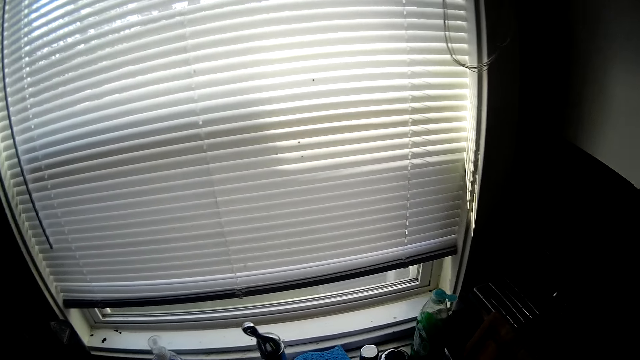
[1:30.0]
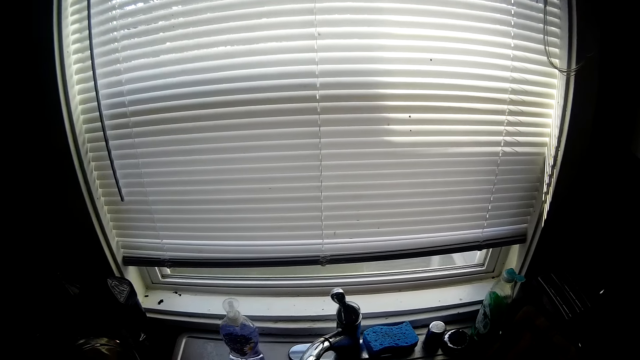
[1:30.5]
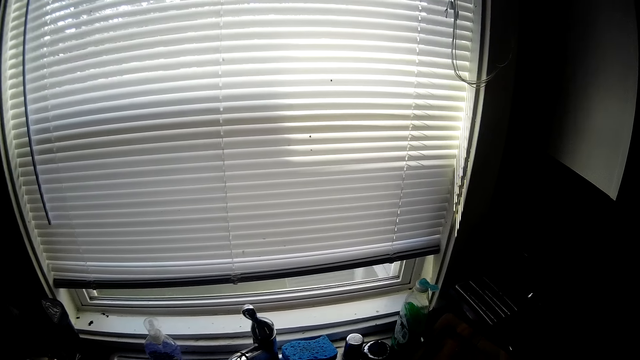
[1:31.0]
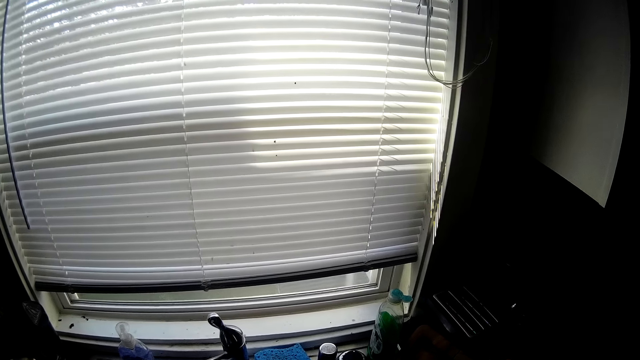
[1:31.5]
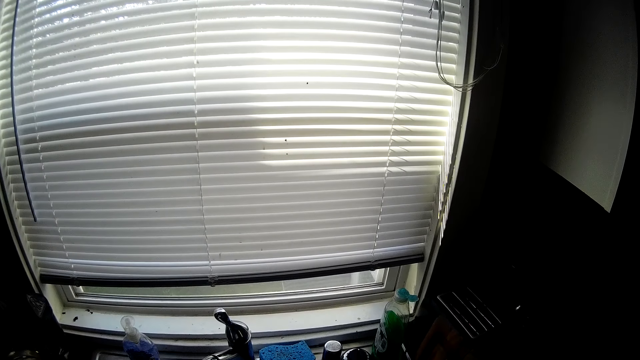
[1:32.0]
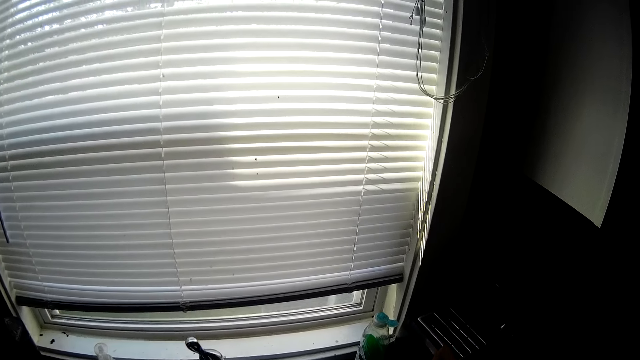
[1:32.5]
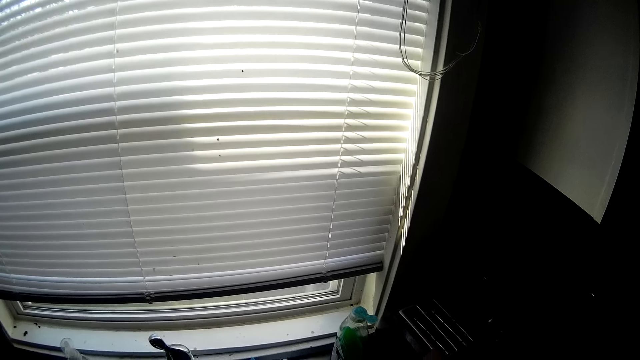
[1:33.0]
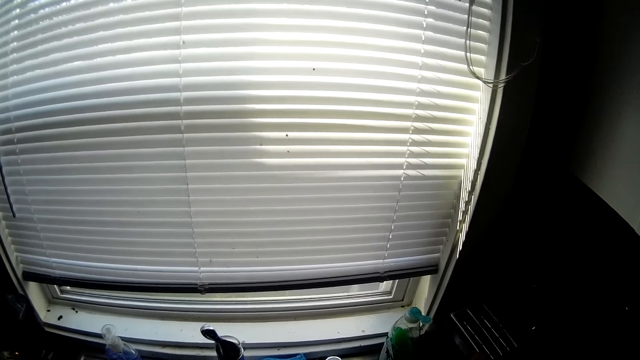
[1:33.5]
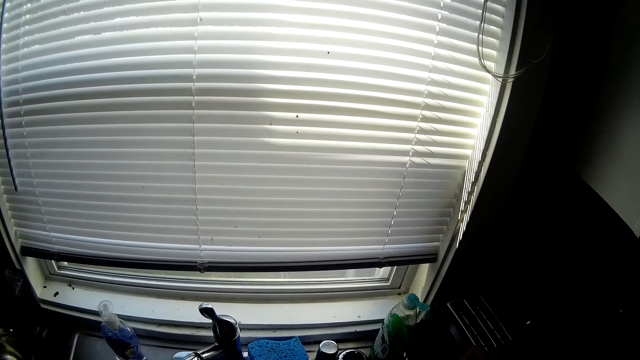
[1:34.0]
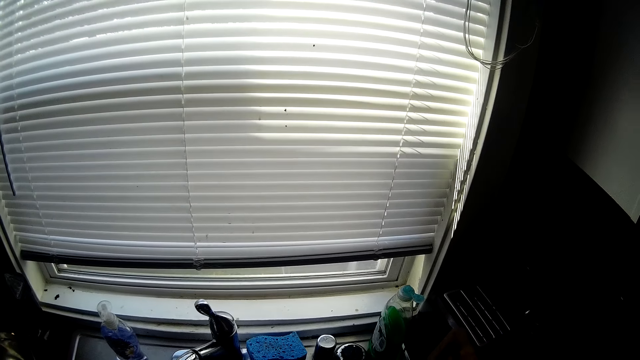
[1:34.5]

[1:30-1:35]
The camera wearer arranges utensils from the sink.

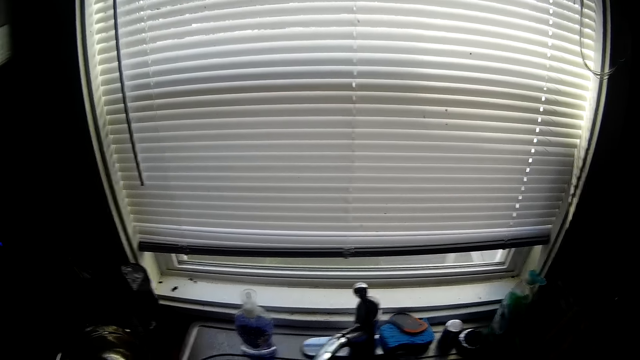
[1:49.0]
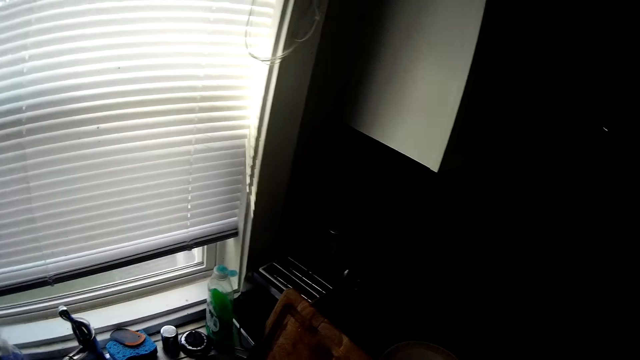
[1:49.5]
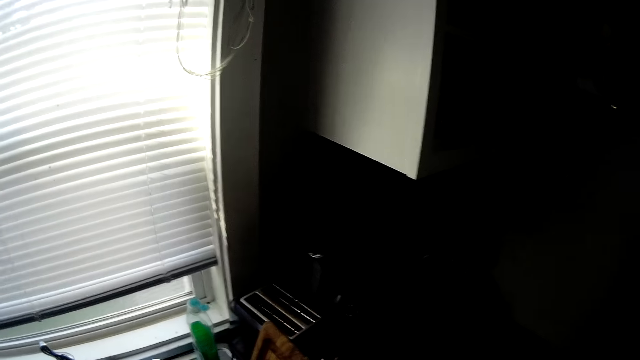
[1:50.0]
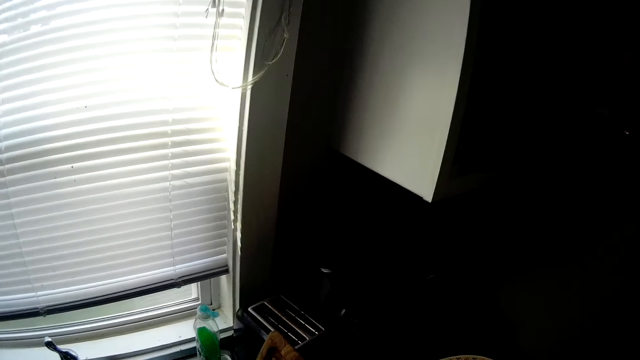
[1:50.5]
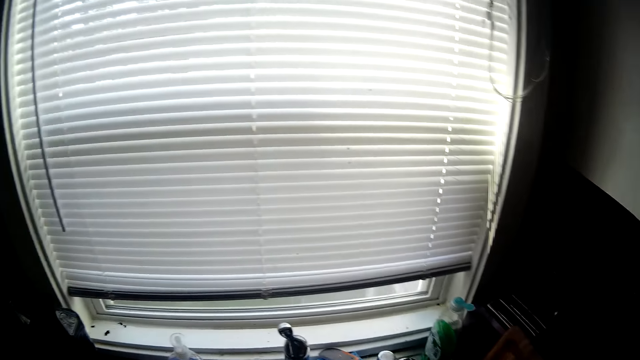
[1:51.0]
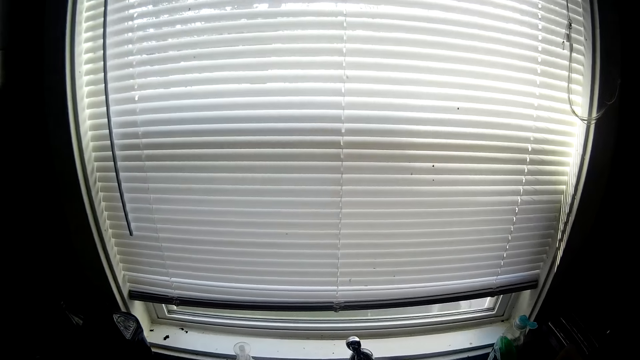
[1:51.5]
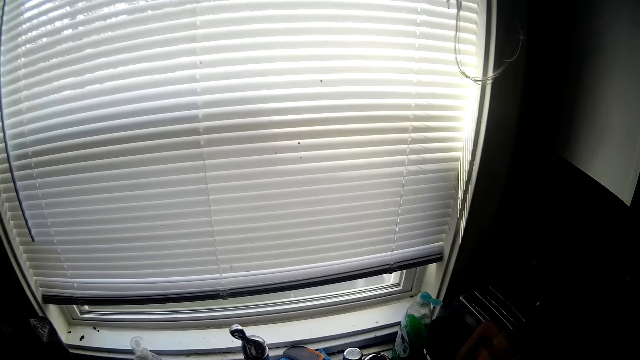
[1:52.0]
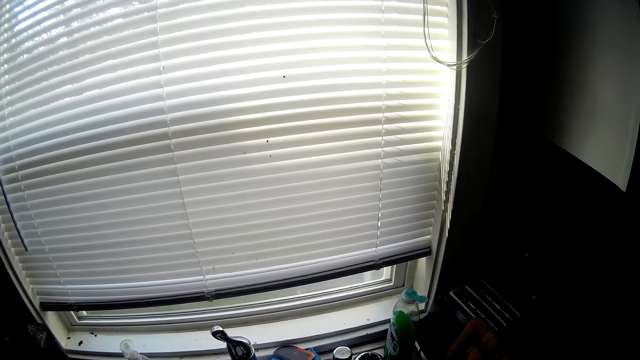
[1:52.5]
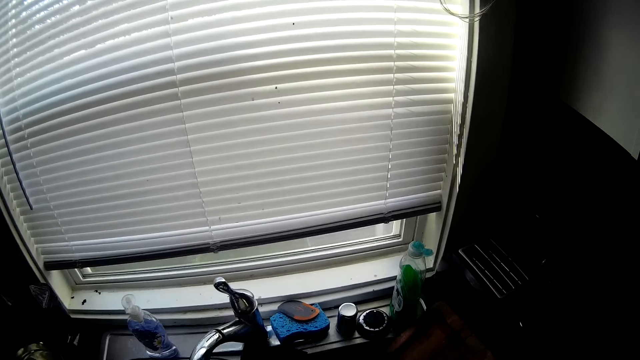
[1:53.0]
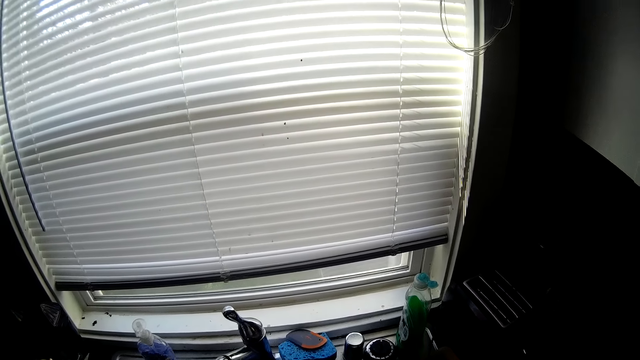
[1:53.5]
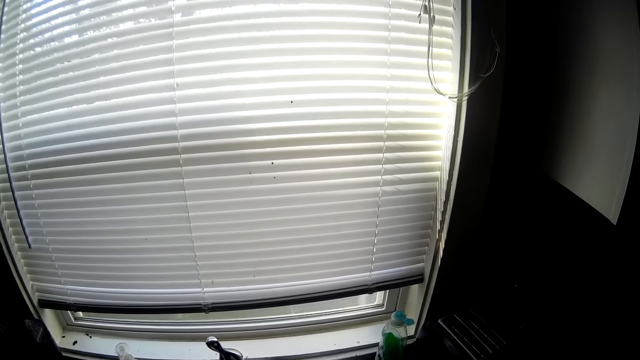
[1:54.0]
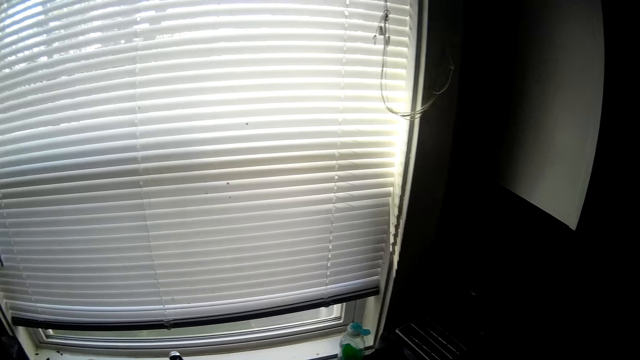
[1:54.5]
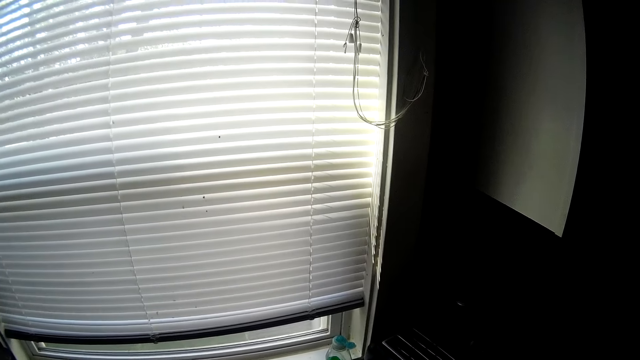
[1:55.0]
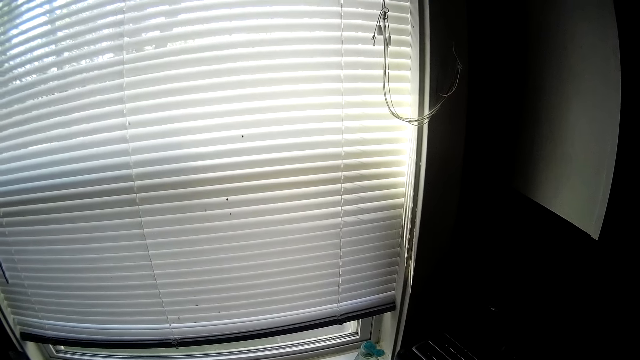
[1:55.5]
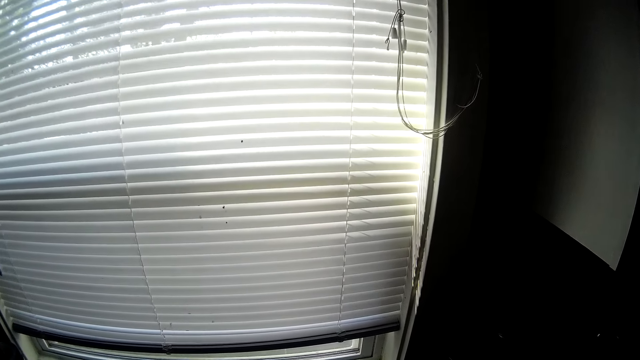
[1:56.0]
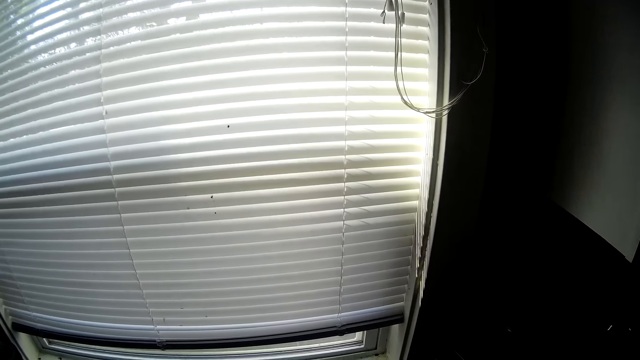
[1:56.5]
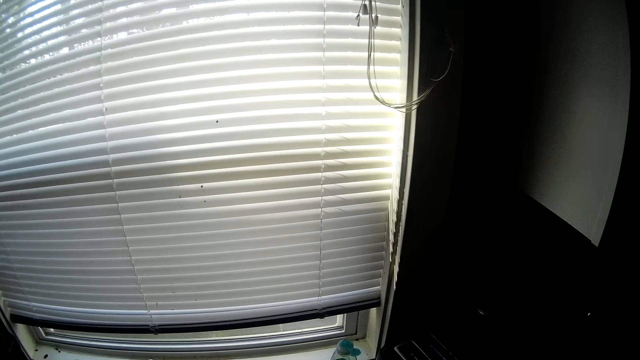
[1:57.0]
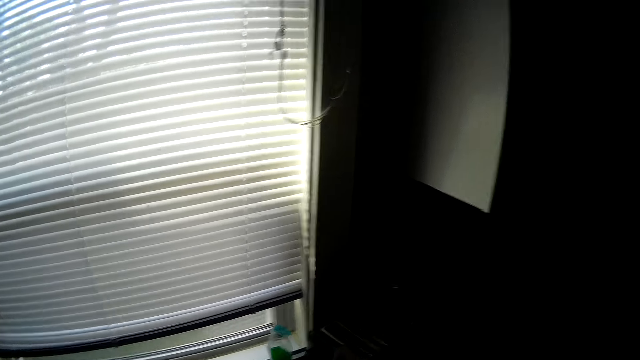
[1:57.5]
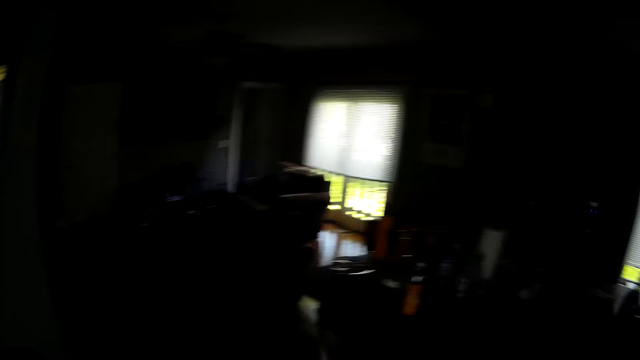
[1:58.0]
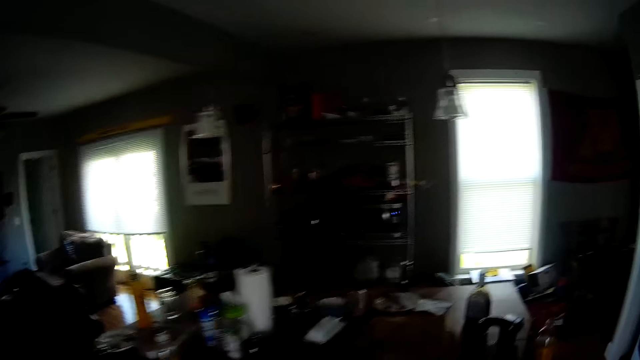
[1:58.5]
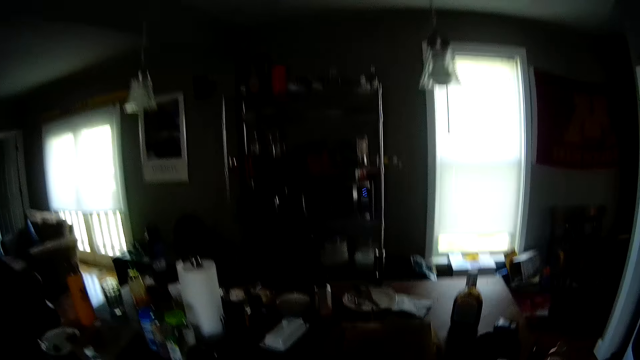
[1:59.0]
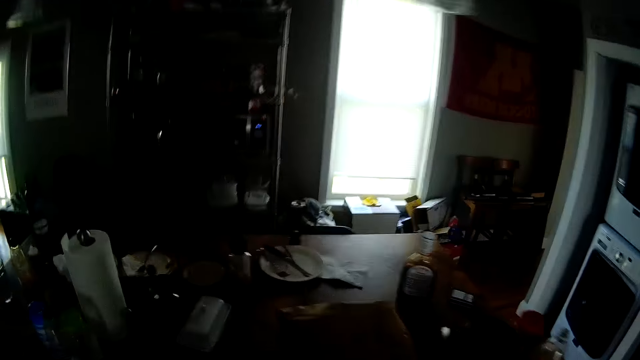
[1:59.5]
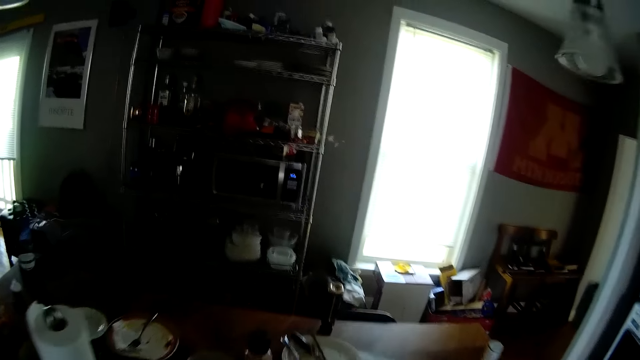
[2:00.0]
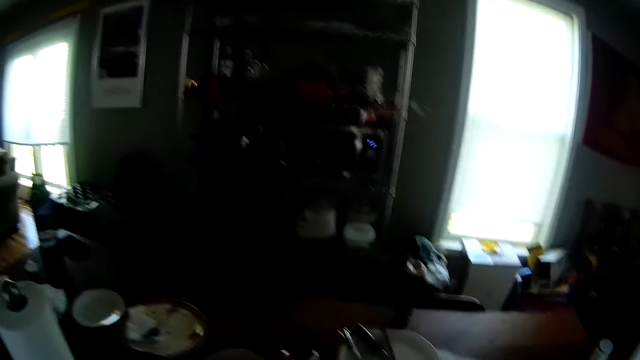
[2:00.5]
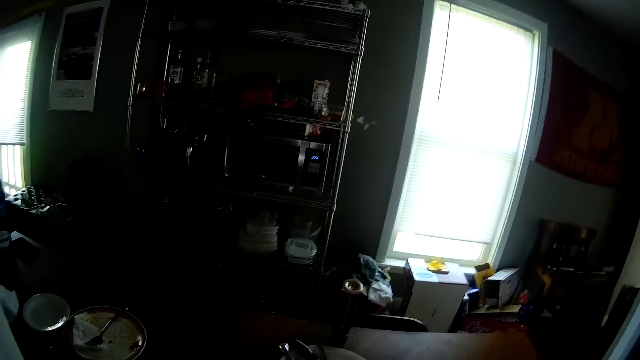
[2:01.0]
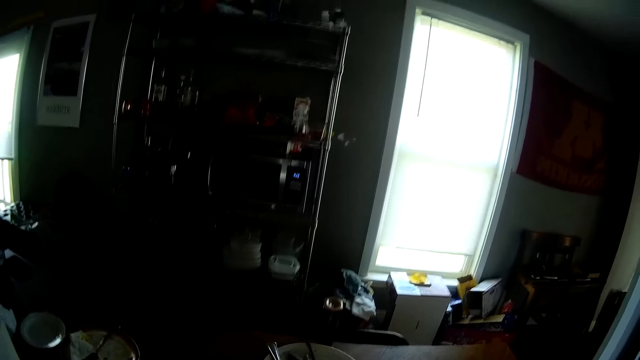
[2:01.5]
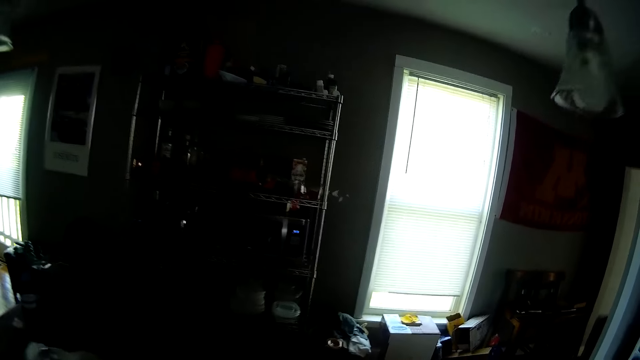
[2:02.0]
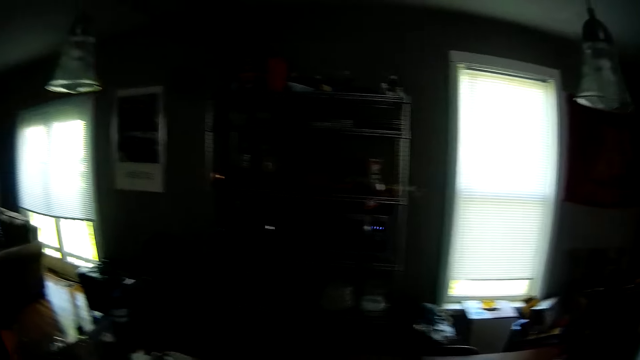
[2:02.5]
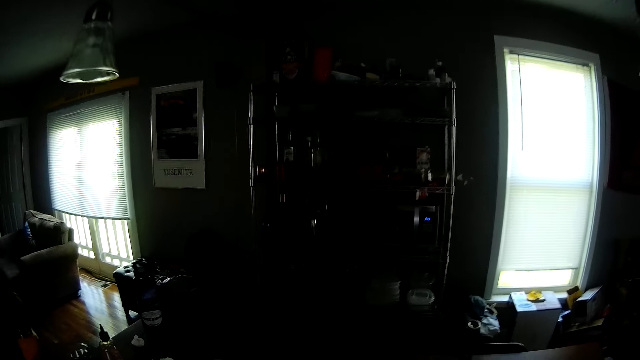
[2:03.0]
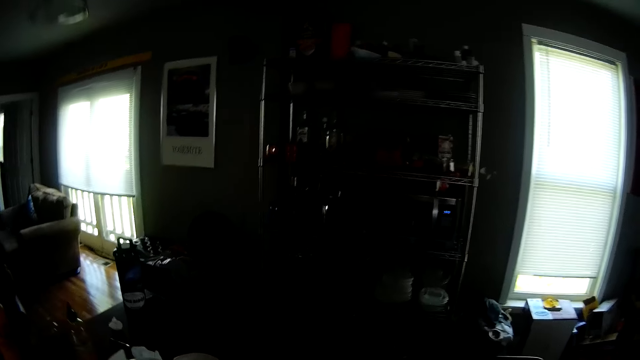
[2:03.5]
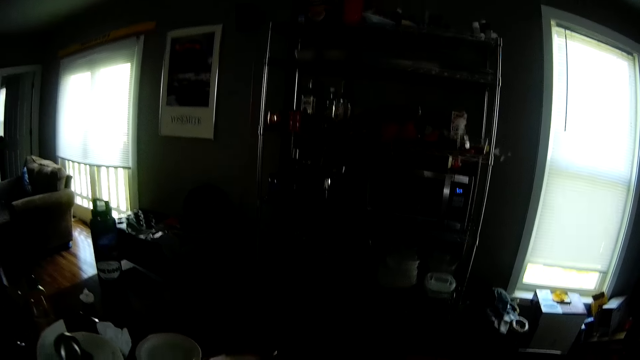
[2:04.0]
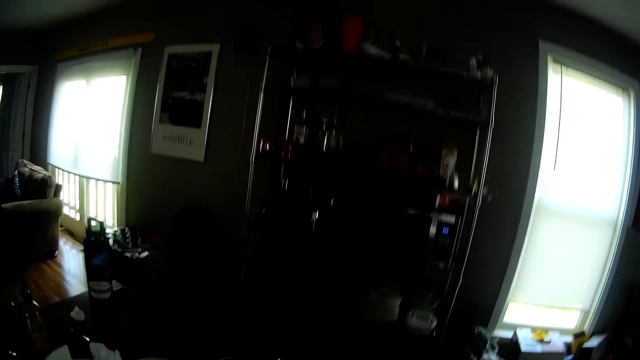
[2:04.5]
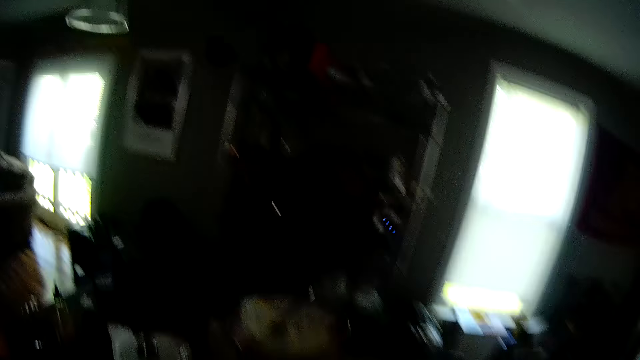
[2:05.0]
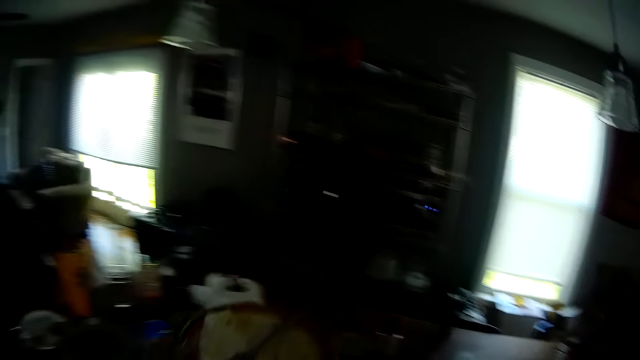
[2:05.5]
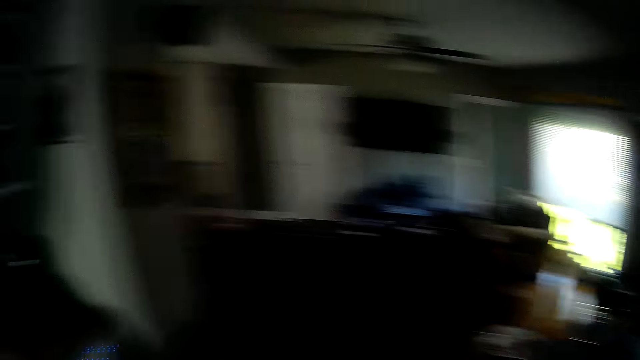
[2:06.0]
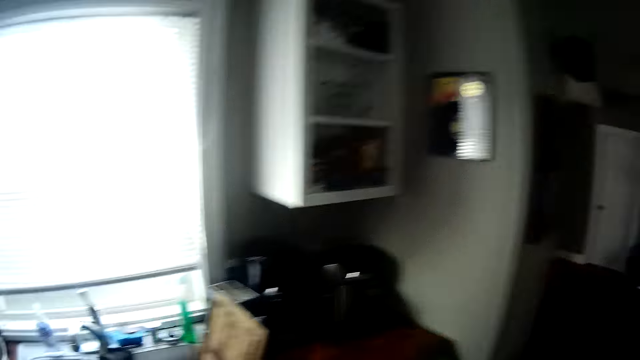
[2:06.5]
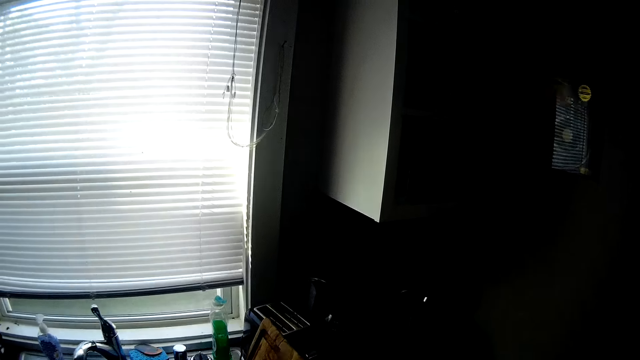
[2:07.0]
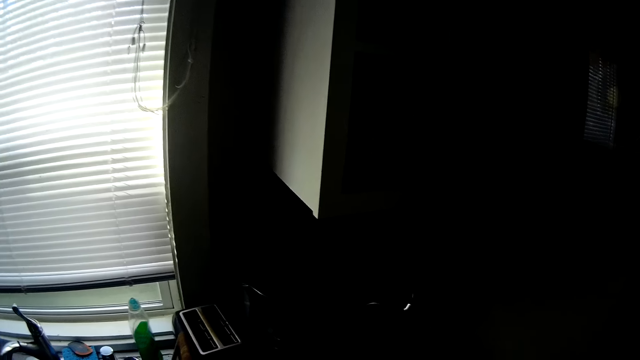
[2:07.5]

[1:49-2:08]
The camera wearer picks a plate from the sink countertop with his right hand. He adjusts the chopping board in the sink with his right hand. He turns away from the sink. He picks a plate from a table with his right hand. He picks a plate from the table with his left hand. He walks towards the sink.
